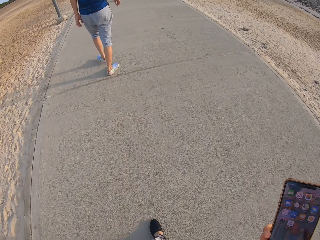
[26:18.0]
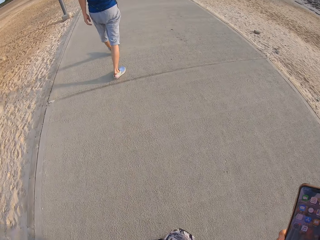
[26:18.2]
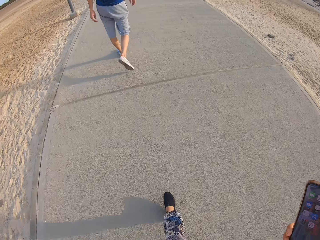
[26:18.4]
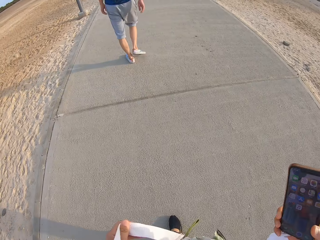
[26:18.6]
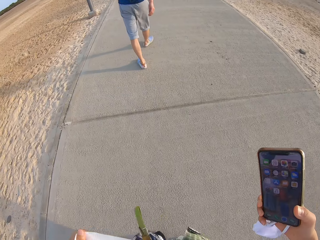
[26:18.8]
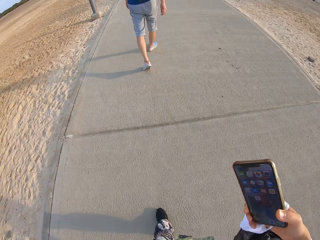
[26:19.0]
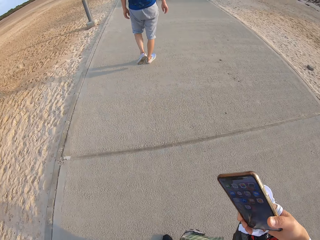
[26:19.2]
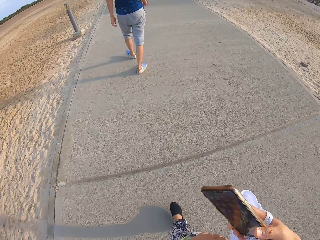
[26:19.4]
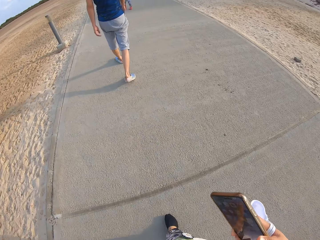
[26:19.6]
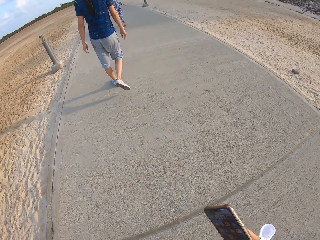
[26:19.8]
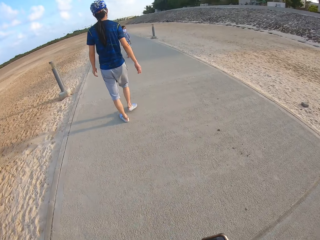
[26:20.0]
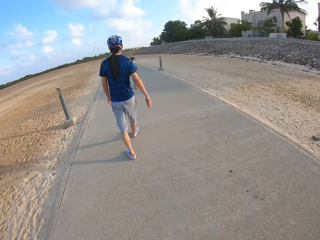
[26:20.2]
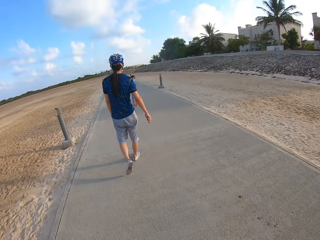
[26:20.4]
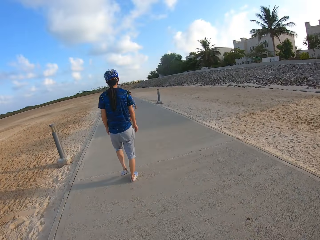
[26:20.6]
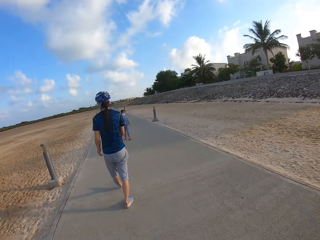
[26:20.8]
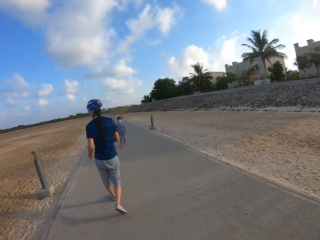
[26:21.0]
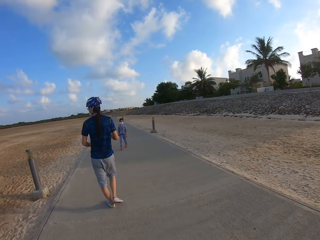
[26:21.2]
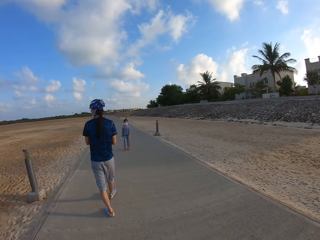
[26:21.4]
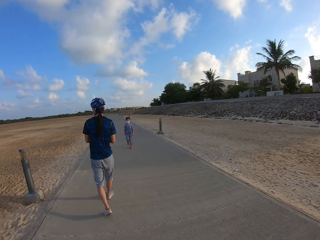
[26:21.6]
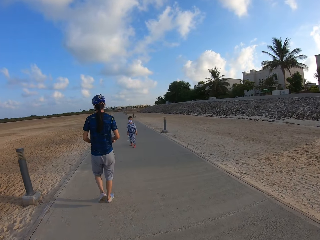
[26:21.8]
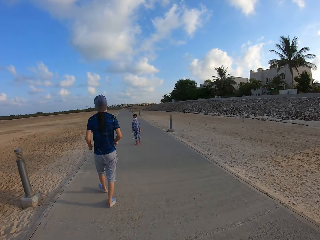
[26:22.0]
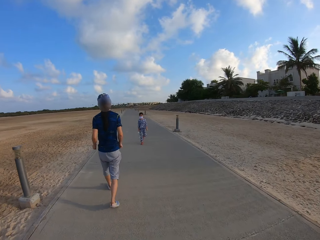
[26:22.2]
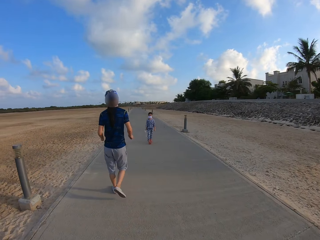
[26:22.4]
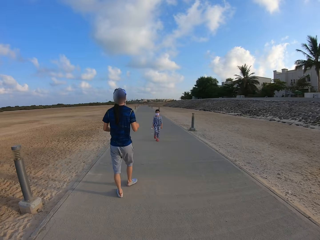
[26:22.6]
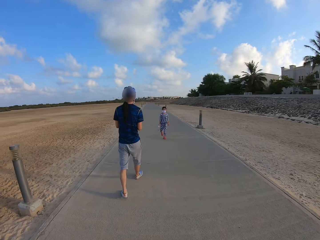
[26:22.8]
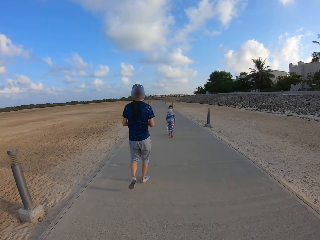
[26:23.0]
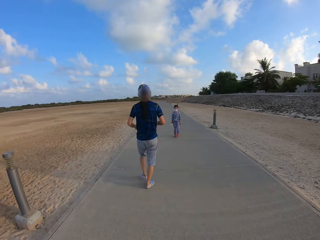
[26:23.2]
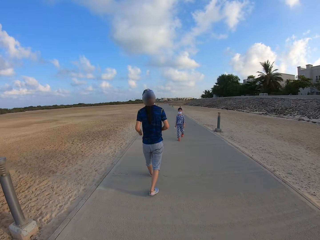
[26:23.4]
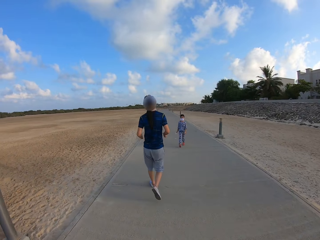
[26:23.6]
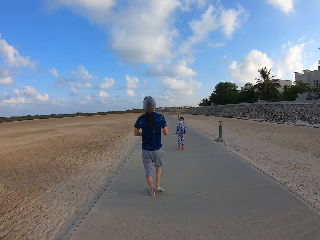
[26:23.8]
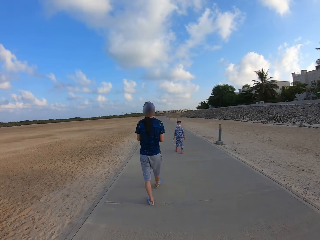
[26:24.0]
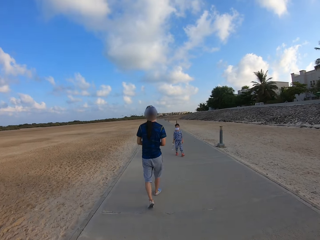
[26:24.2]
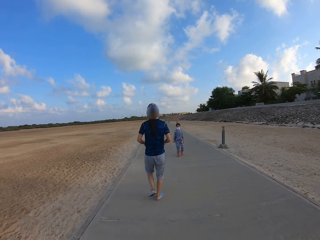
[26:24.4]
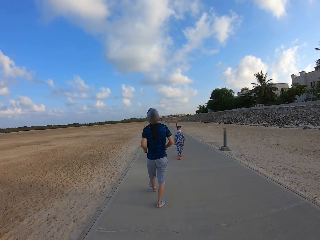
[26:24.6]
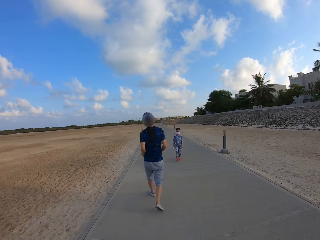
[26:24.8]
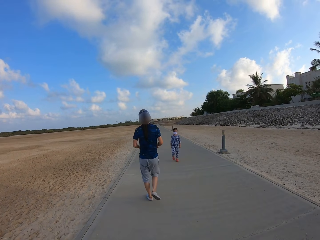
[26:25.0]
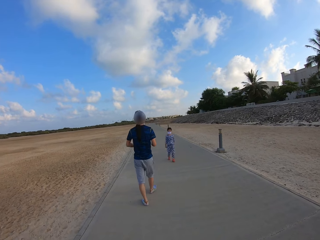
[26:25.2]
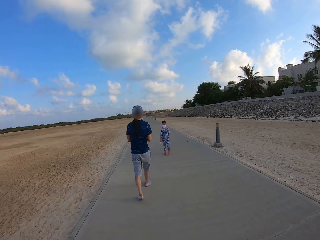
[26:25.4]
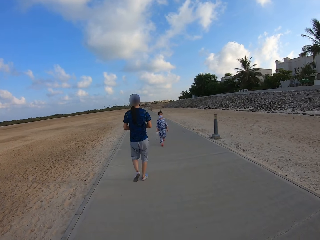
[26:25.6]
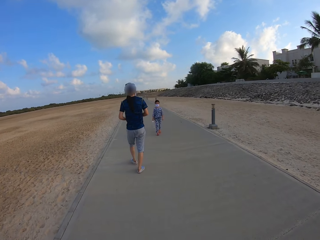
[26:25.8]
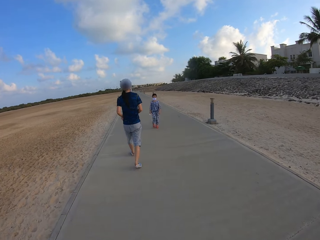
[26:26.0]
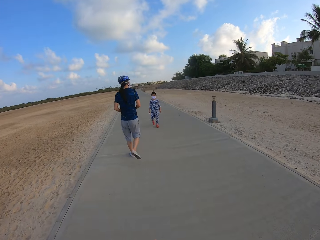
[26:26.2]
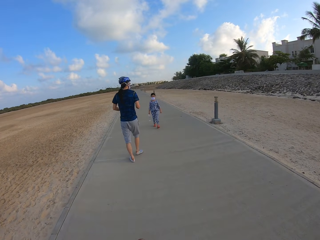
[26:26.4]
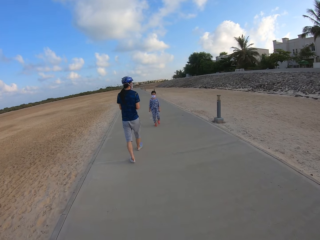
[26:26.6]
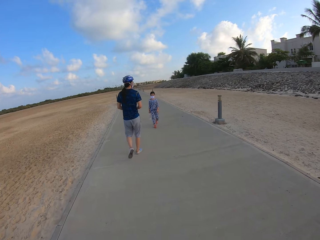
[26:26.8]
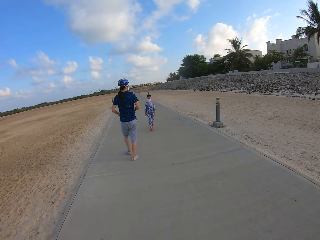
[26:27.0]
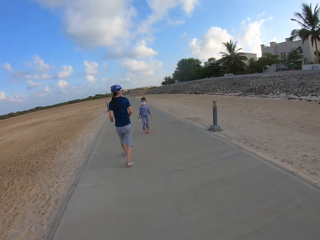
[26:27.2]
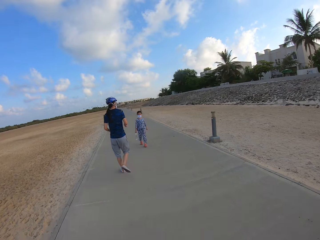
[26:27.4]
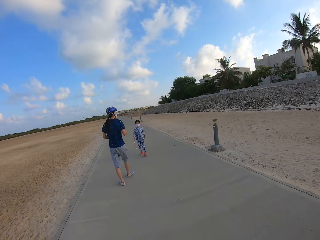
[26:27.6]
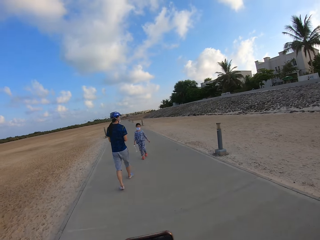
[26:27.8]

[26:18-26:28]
The camera wearer holds a phone. They walk.

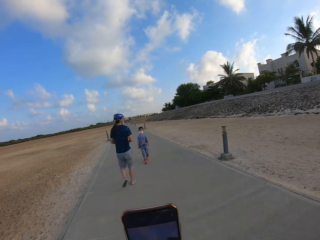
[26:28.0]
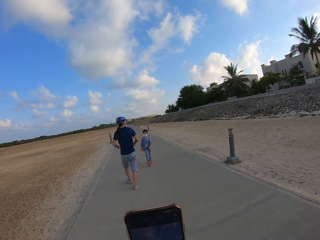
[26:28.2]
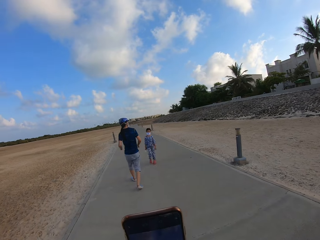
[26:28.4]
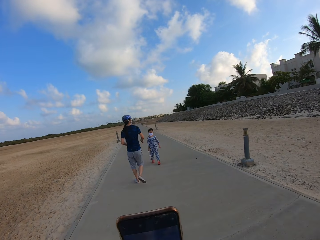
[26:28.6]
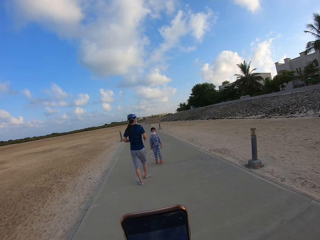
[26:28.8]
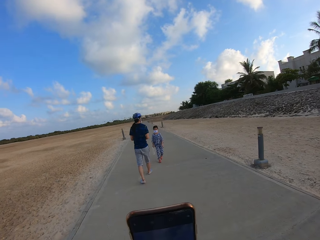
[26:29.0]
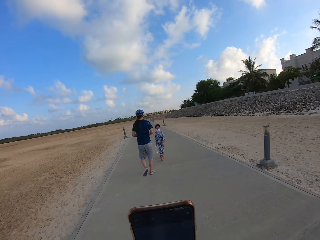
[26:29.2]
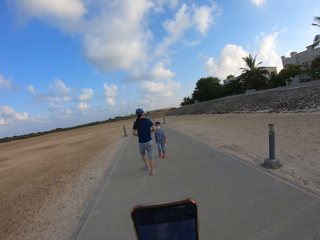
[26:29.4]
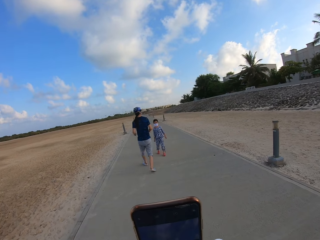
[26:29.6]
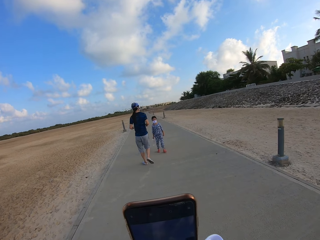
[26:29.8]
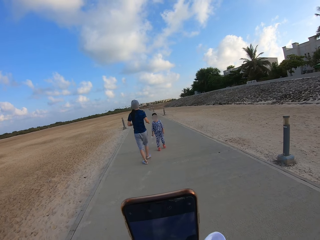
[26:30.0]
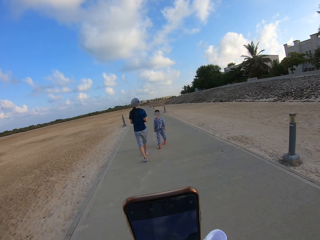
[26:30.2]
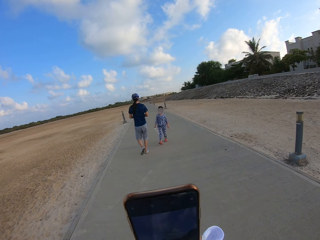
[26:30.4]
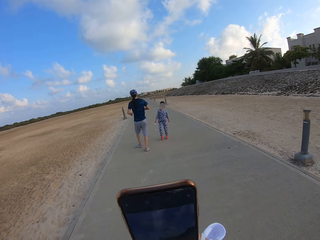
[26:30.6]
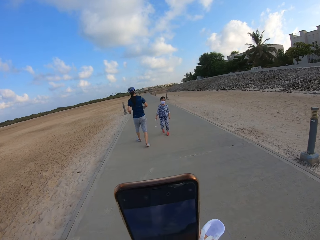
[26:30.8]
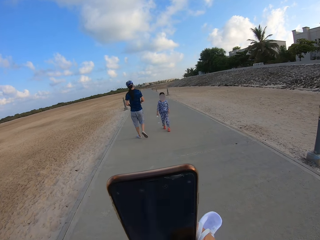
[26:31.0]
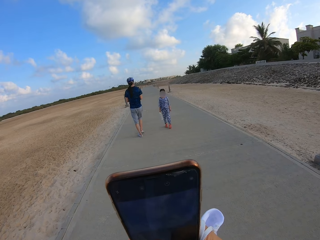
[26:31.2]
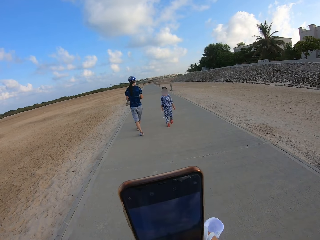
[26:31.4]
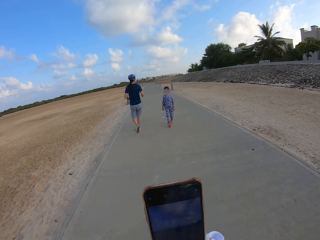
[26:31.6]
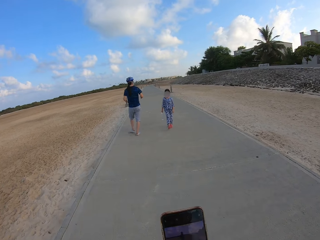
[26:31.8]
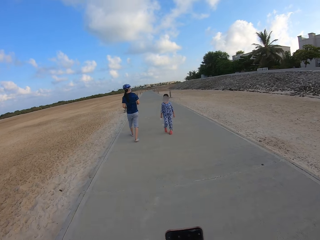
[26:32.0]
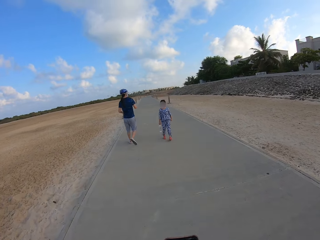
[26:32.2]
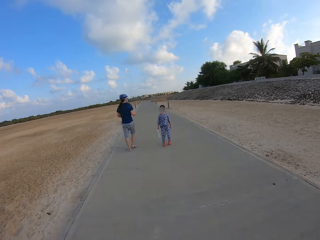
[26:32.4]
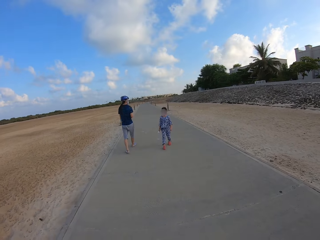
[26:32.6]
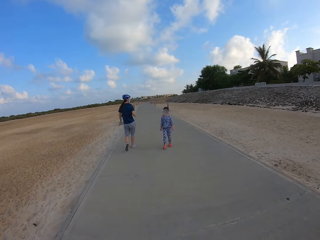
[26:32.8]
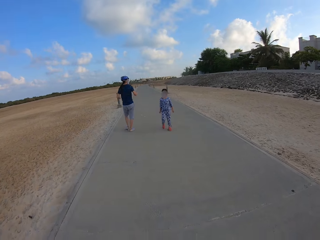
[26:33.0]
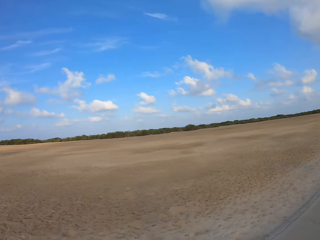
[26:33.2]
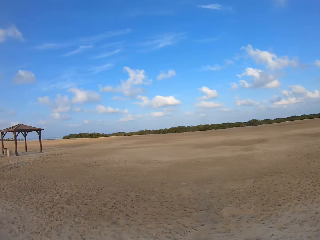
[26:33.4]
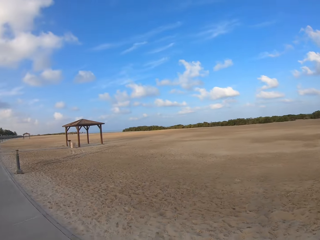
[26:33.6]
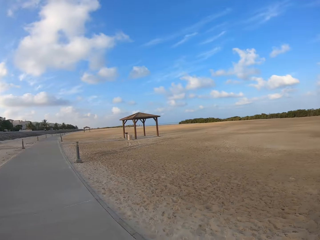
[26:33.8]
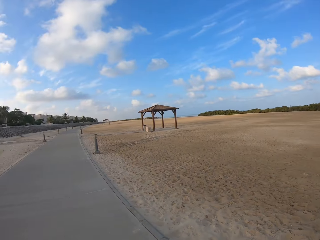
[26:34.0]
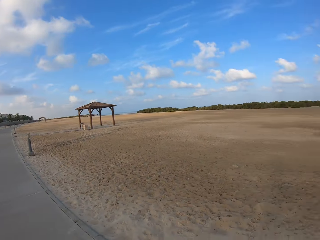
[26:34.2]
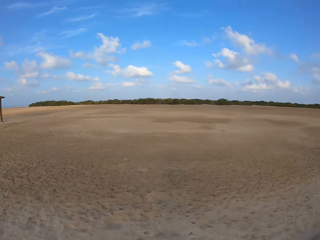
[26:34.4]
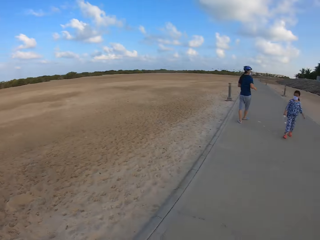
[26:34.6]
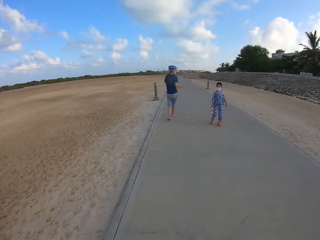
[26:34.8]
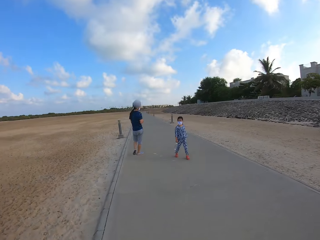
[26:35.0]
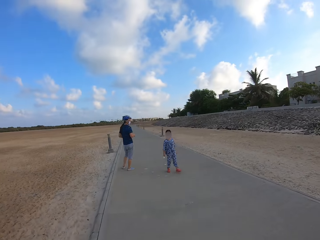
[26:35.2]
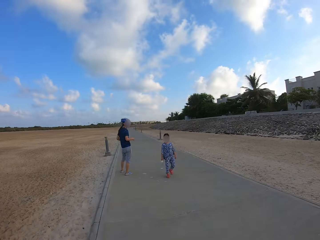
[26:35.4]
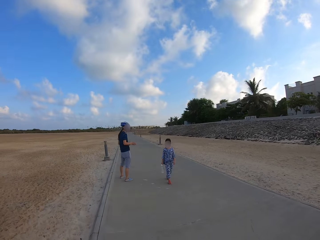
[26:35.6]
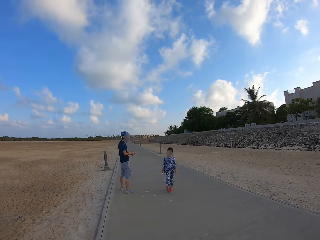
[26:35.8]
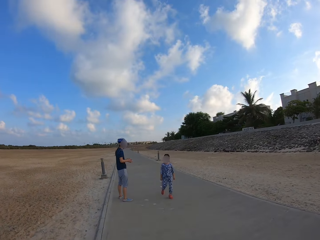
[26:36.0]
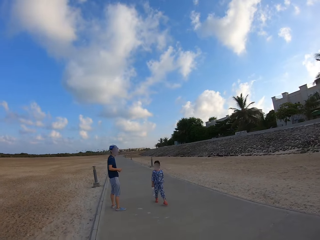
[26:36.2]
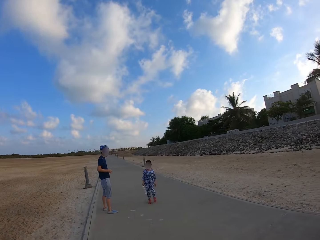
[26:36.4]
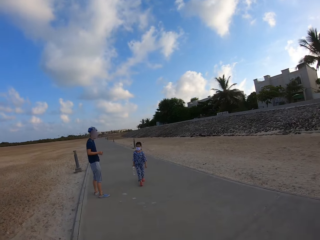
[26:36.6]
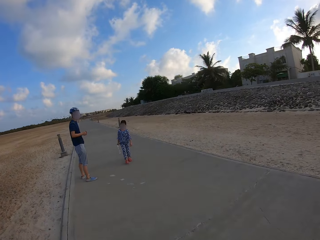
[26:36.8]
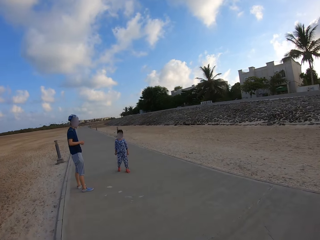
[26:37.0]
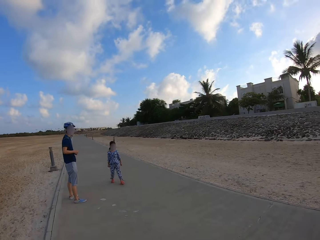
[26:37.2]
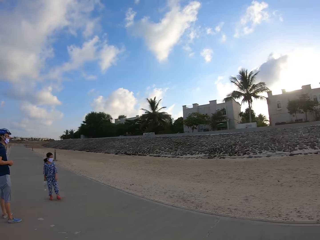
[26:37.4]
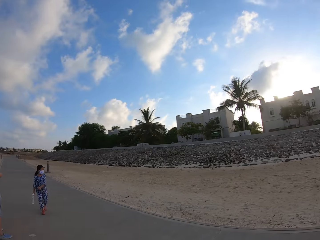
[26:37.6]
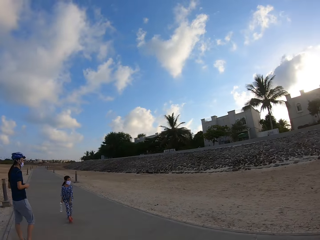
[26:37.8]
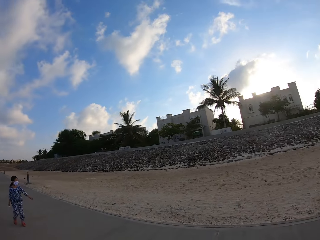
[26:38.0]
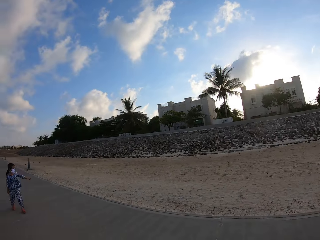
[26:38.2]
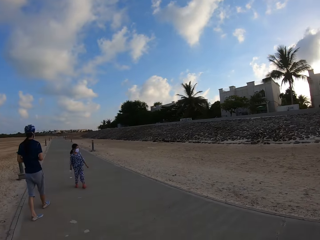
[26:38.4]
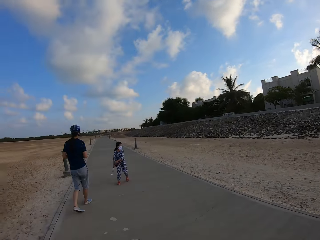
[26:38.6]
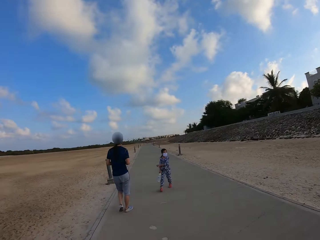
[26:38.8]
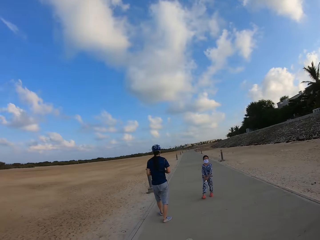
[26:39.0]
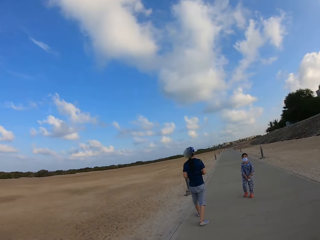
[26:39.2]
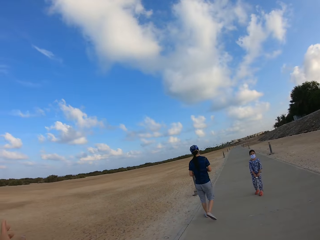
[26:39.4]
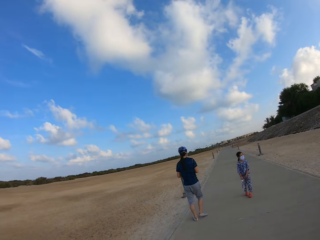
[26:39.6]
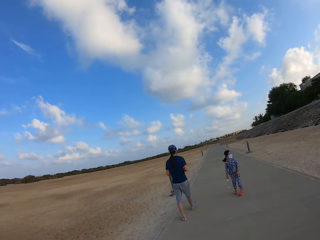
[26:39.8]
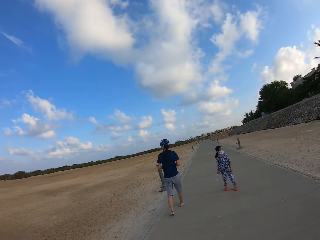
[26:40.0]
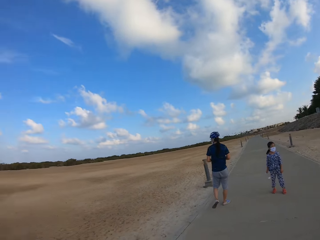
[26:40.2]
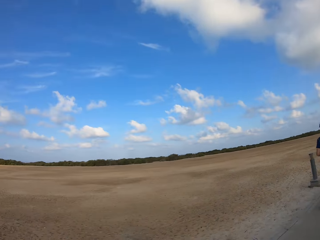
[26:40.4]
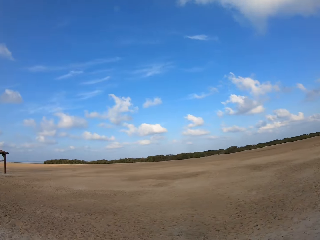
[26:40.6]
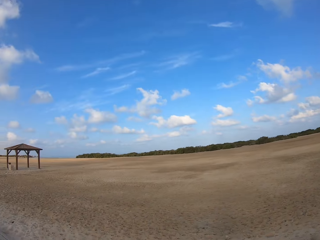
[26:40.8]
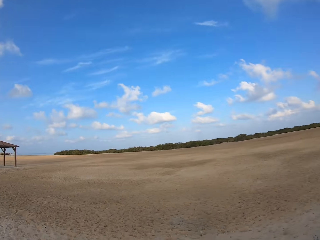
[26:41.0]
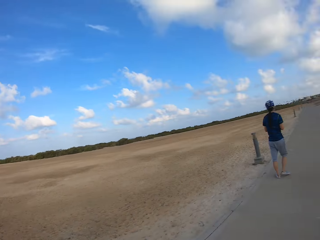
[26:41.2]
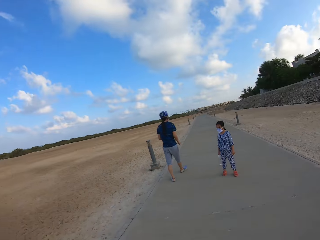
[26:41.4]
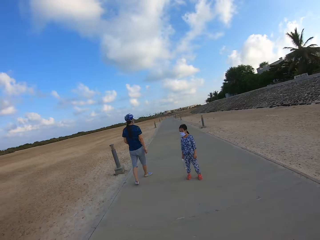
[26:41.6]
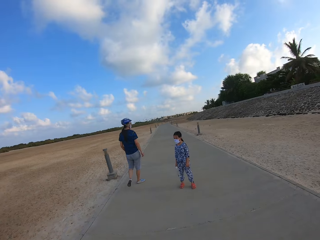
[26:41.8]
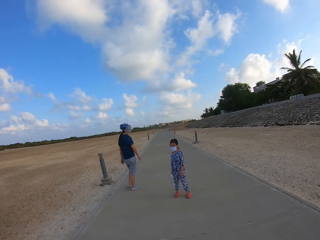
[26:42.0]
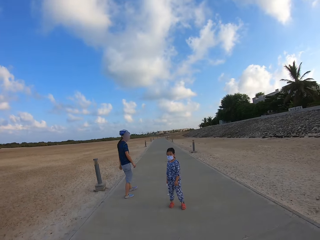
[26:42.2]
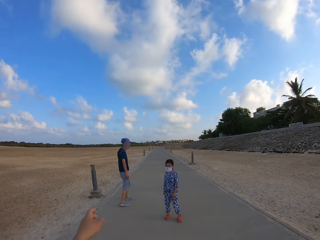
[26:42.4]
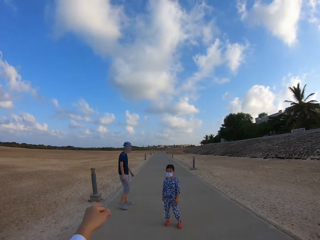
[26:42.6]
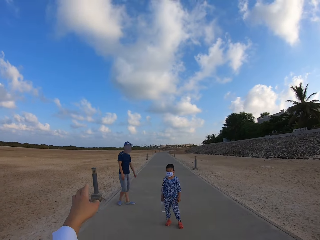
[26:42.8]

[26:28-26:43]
The camera wearer holds a phone. They walk. They look around. They turn round. They walk on the sidewalk. They look around.
